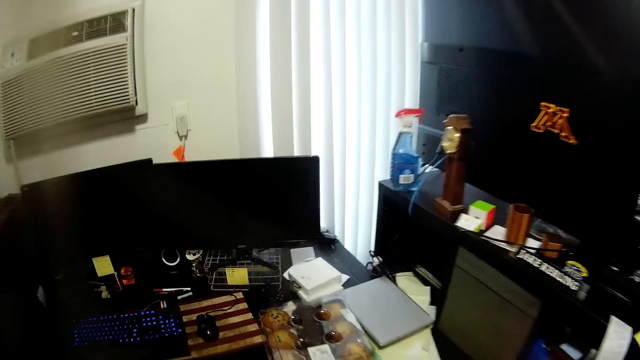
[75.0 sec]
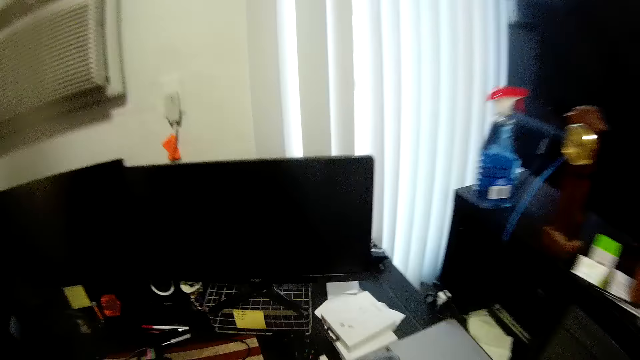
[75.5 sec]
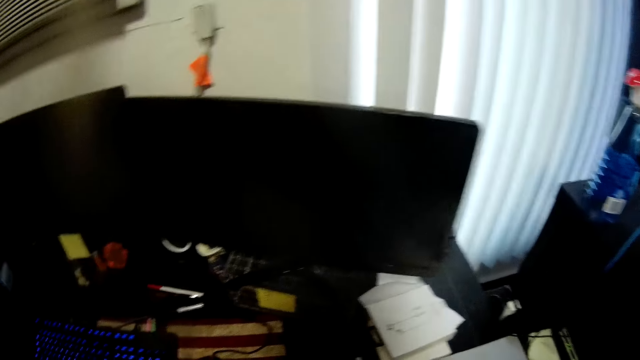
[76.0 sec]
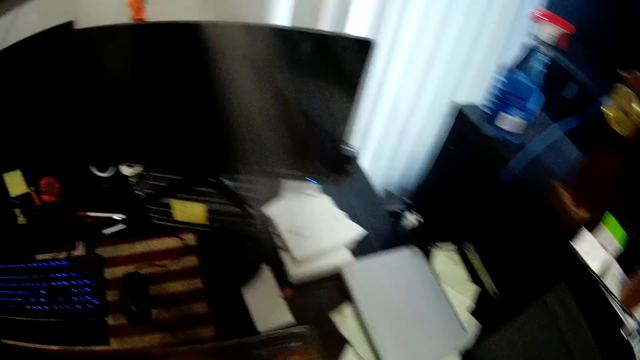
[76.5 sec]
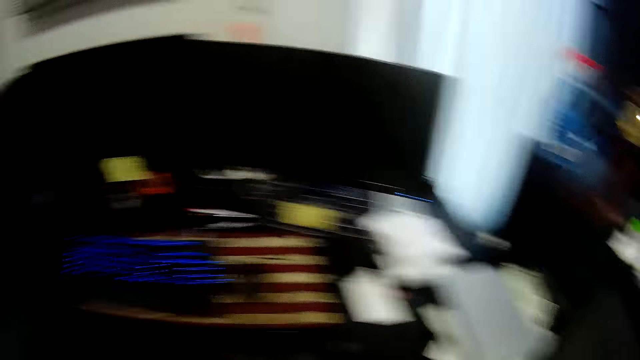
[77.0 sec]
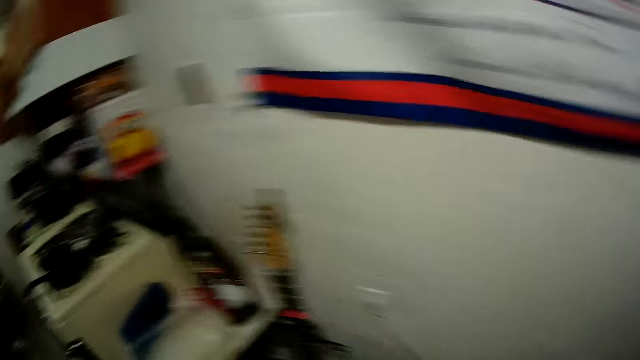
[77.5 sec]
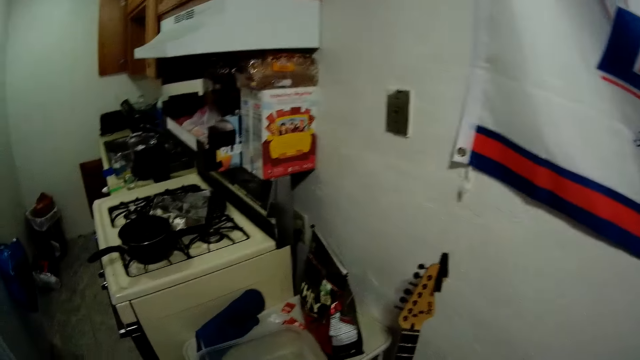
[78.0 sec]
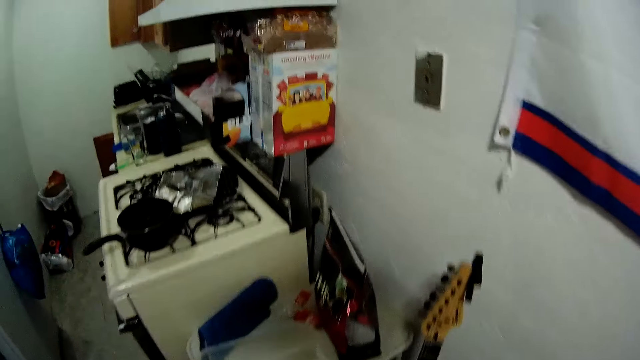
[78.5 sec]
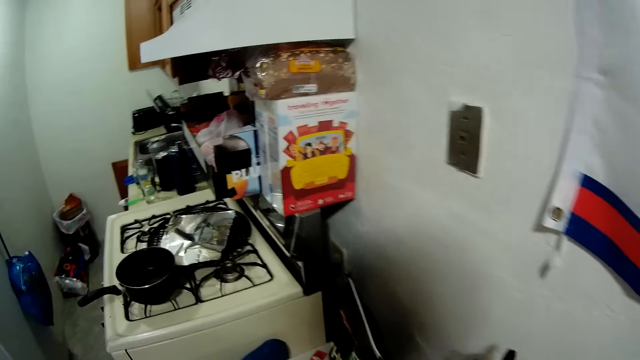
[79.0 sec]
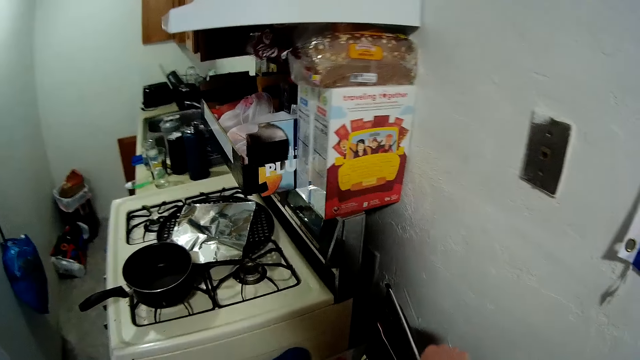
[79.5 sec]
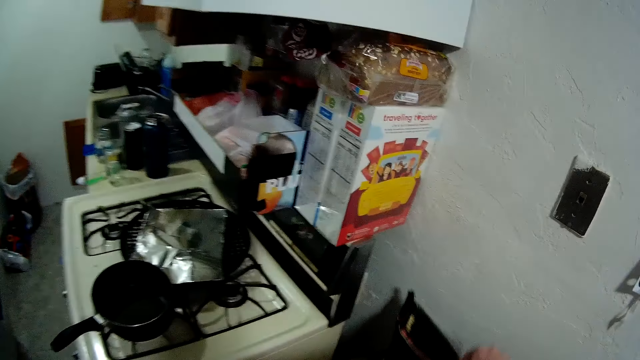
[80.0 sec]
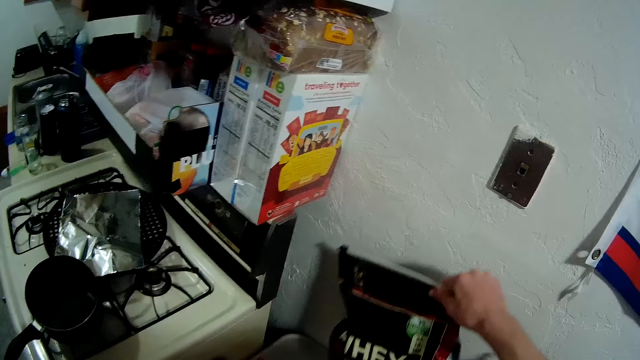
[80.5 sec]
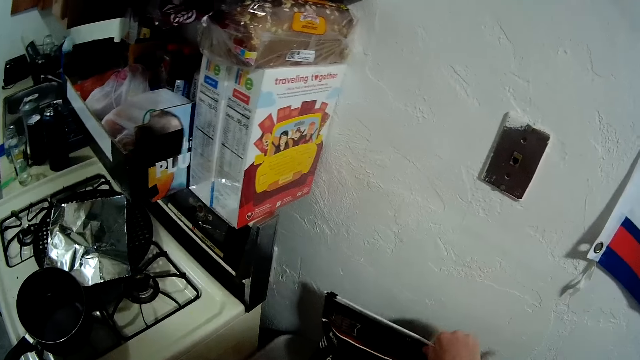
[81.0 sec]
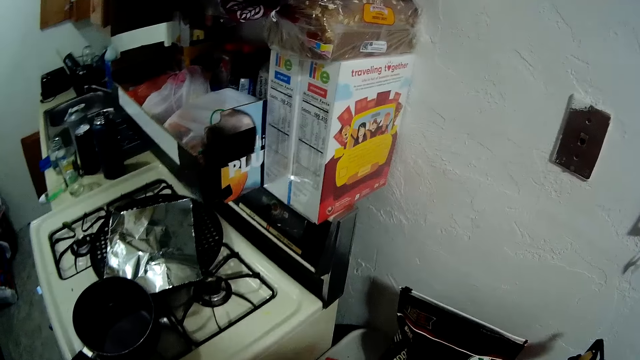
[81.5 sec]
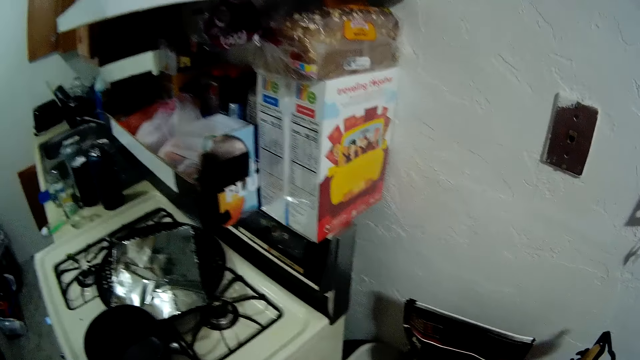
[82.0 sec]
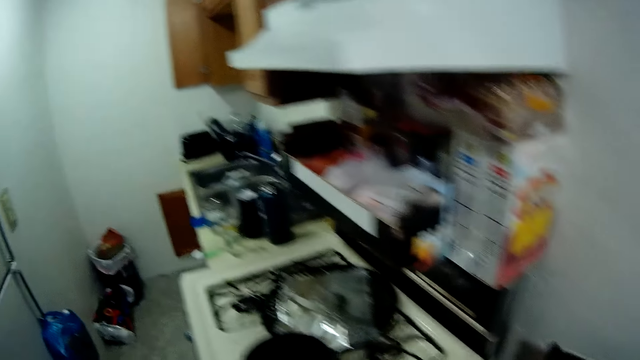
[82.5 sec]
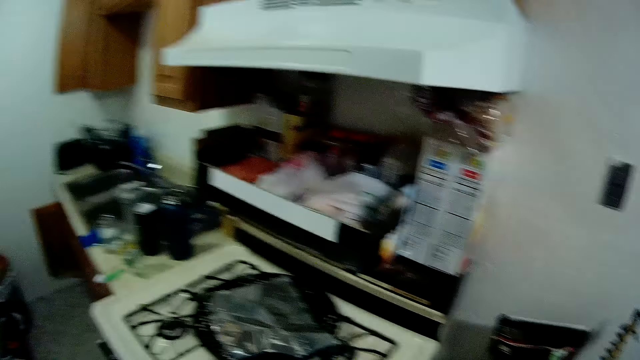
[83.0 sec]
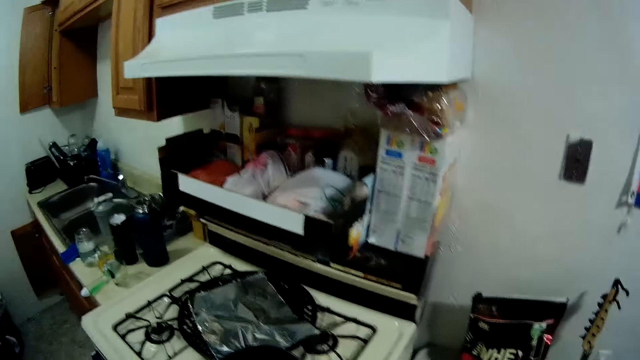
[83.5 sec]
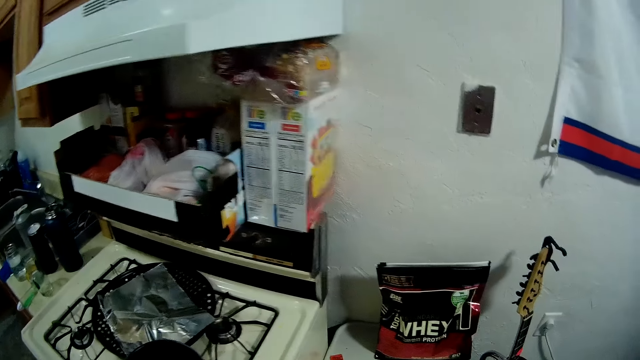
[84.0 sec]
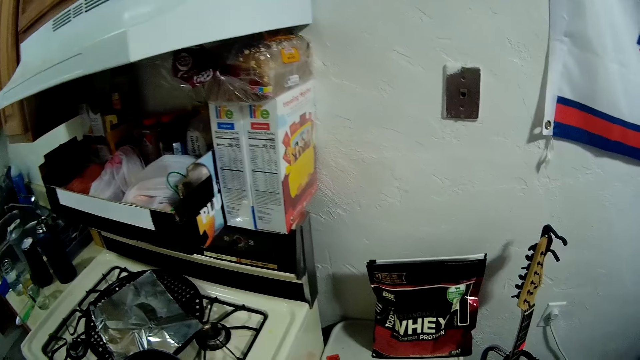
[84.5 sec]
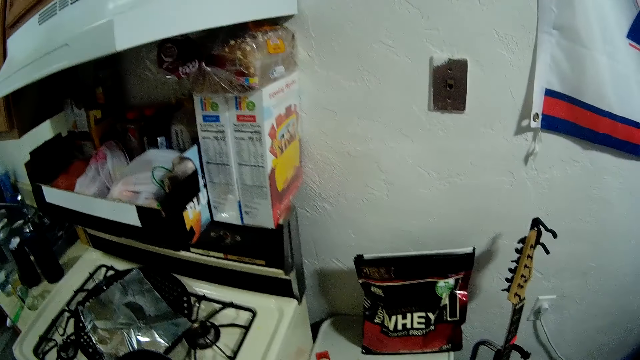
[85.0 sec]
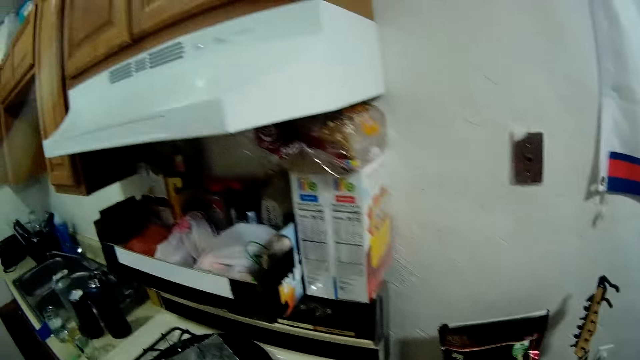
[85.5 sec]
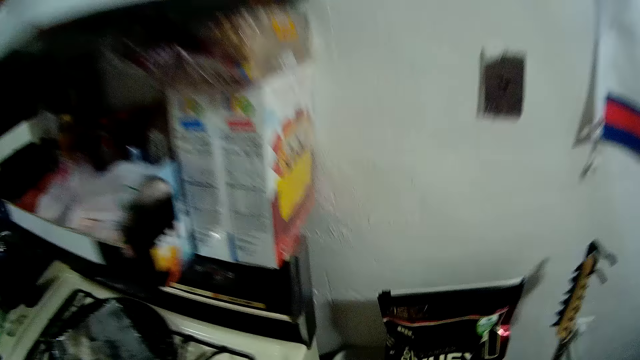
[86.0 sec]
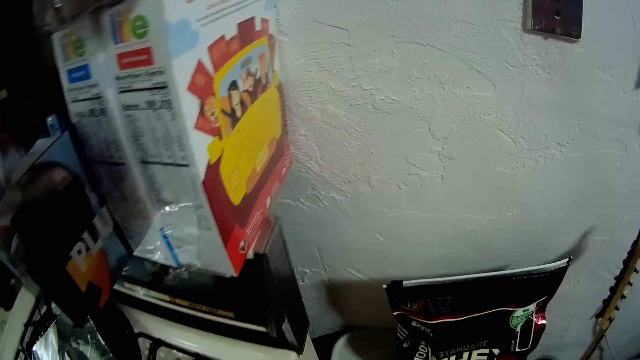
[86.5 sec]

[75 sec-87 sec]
The camera wearer moves to the table in the apartment. They hold a packet. They keep a bag on the table beside the cooker in the kitchen. They walk in the room.

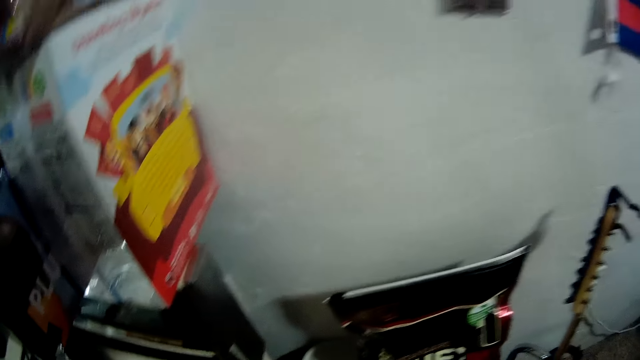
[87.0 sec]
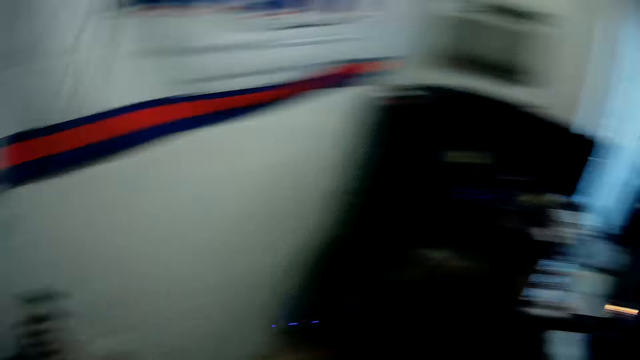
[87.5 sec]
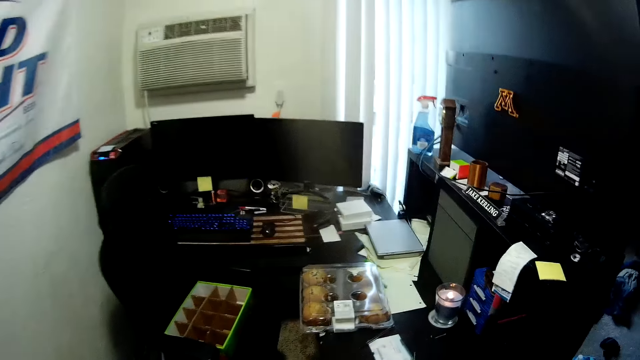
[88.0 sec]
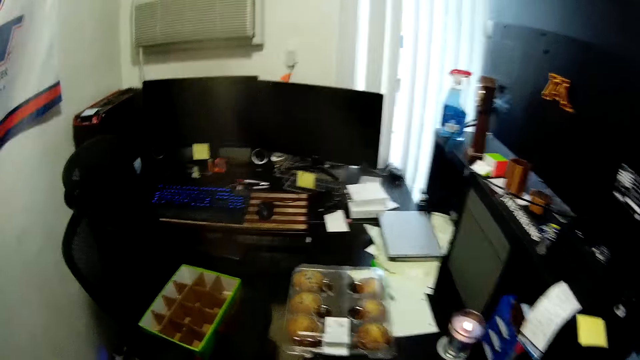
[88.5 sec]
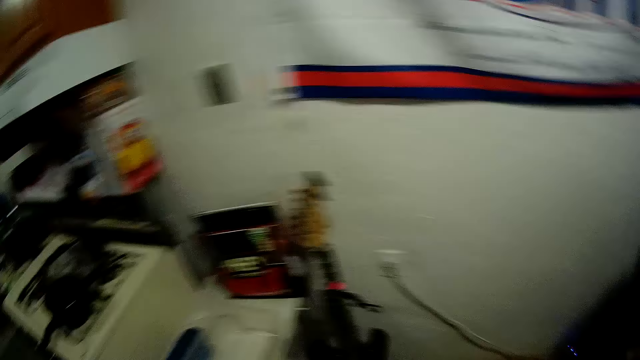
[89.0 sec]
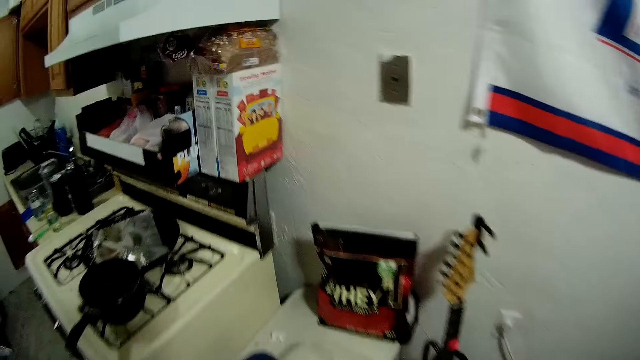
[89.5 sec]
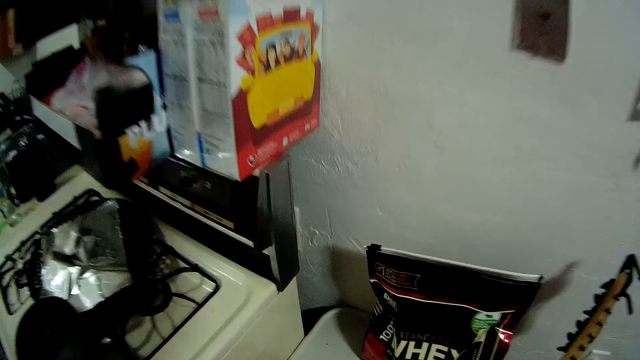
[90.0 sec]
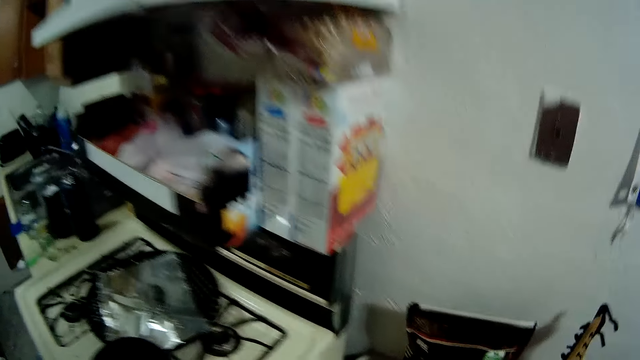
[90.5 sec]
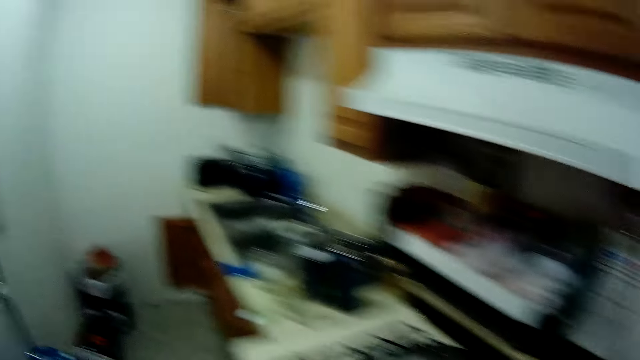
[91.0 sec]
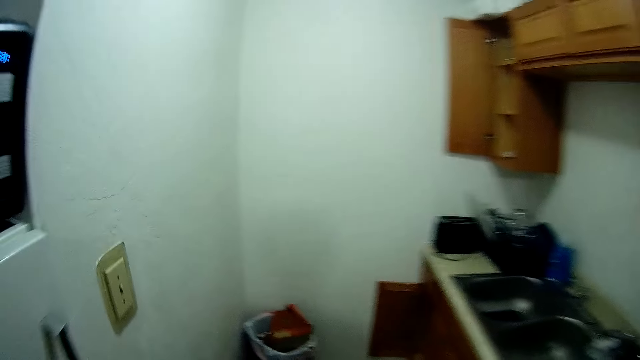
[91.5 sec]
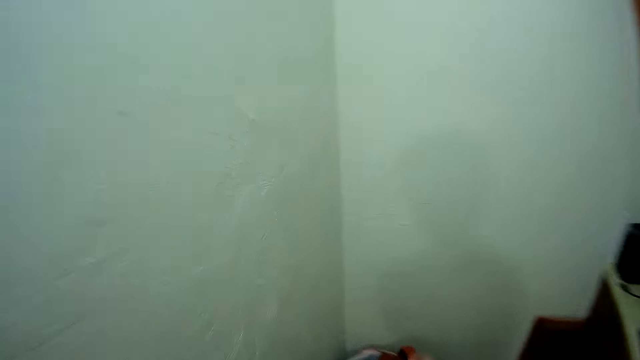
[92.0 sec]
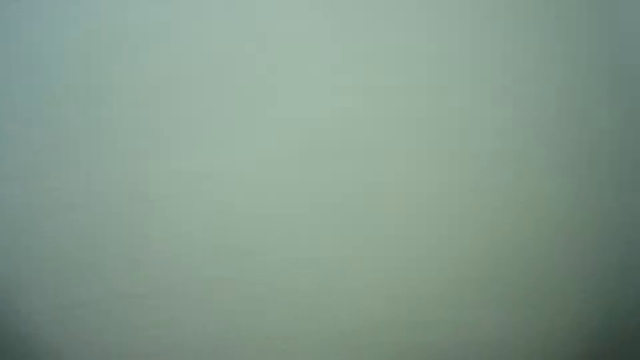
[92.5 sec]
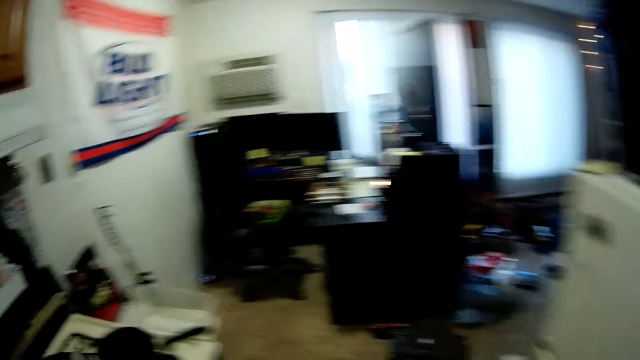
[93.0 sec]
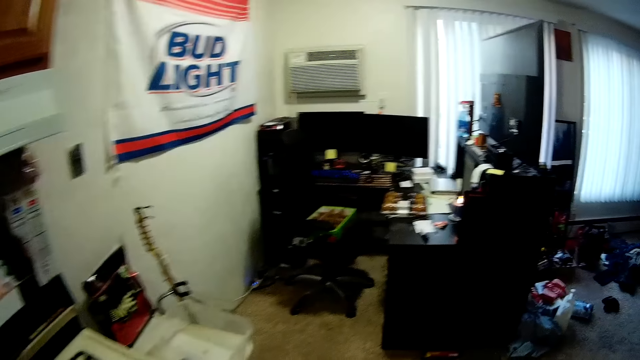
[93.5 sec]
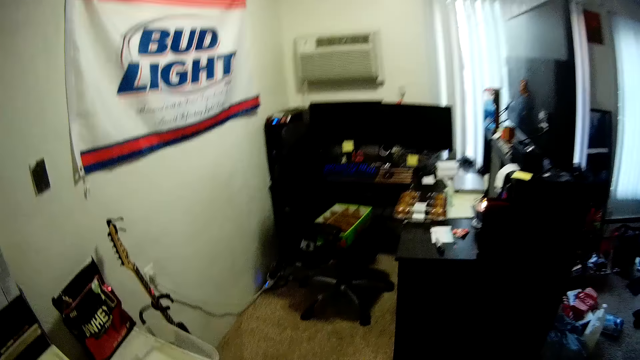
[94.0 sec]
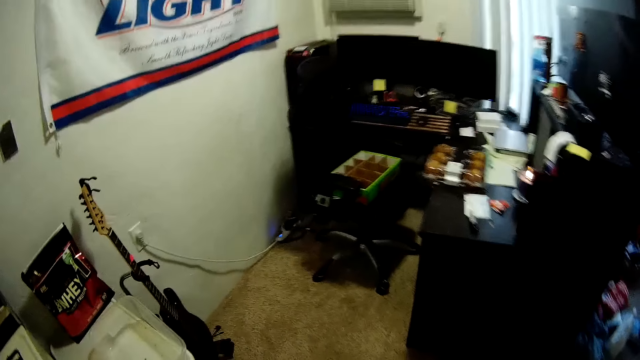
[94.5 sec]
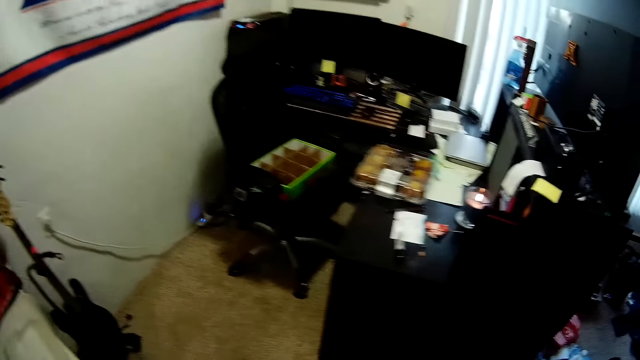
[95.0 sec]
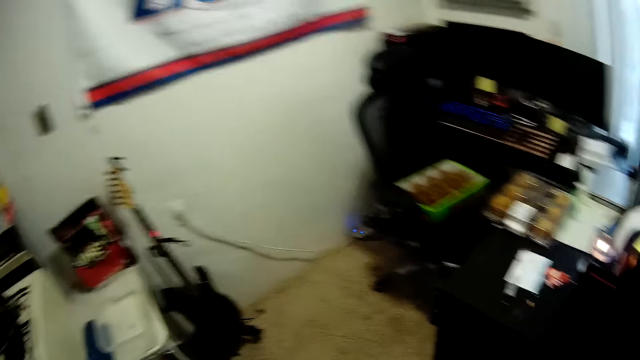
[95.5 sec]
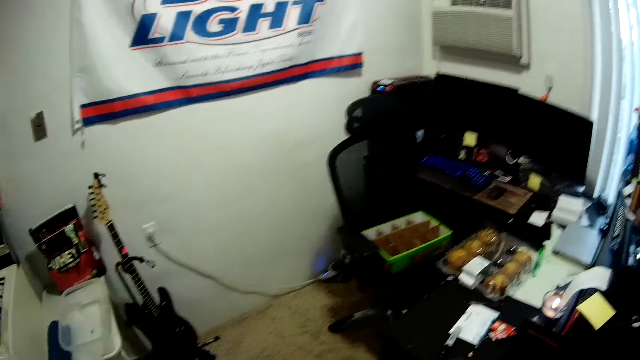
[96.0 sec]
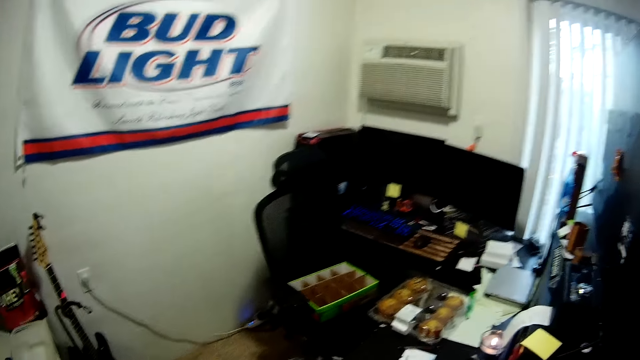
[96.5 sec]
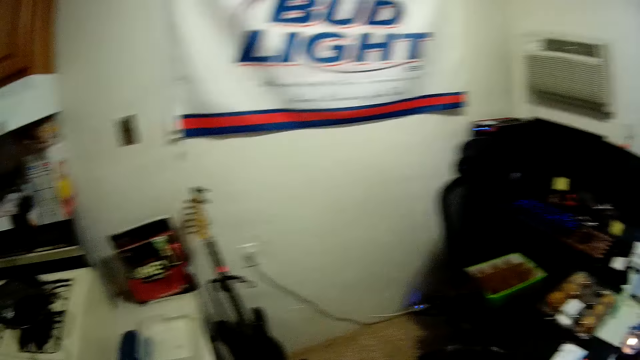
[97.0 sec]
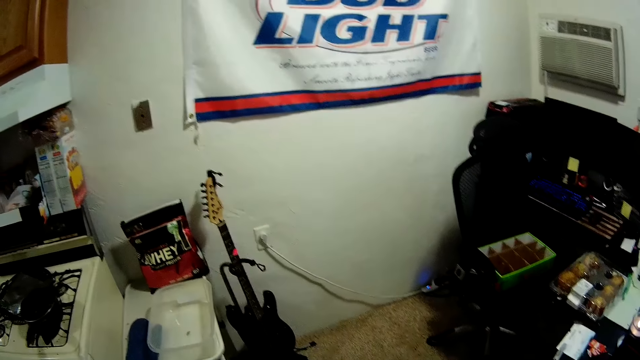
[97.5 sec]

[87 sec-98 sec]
The camera wearer moves to the table in the apartment. They drop some groceries on the table beside the cooker in the kitchen. They thrash a nylon.
